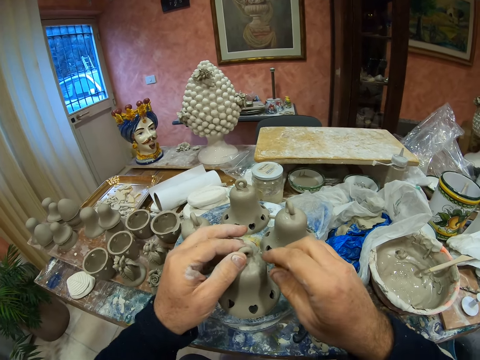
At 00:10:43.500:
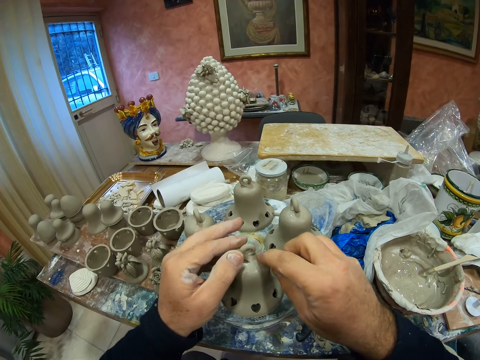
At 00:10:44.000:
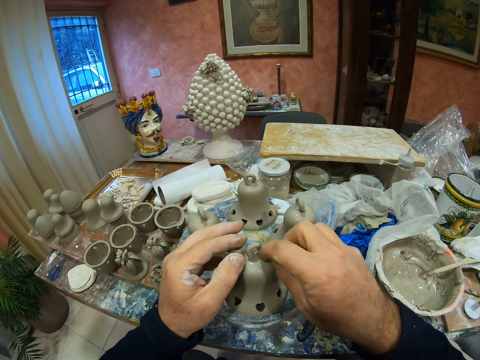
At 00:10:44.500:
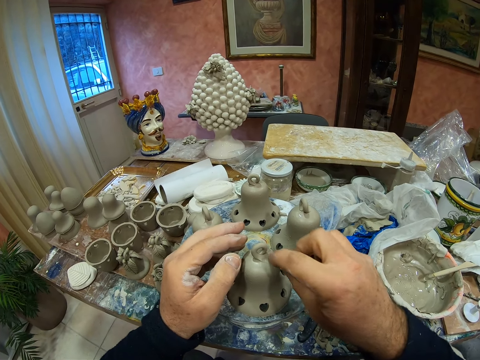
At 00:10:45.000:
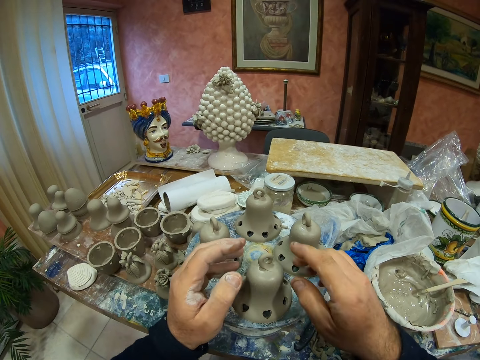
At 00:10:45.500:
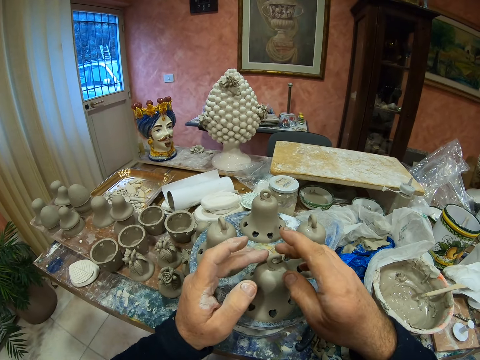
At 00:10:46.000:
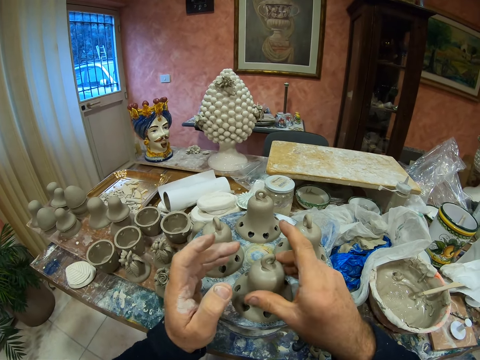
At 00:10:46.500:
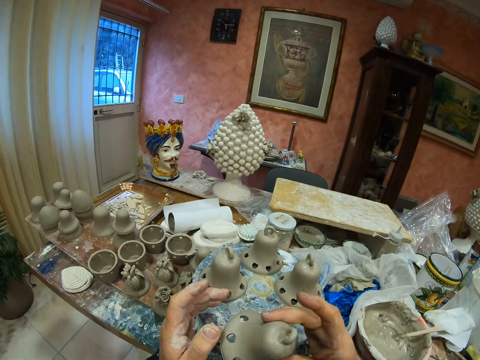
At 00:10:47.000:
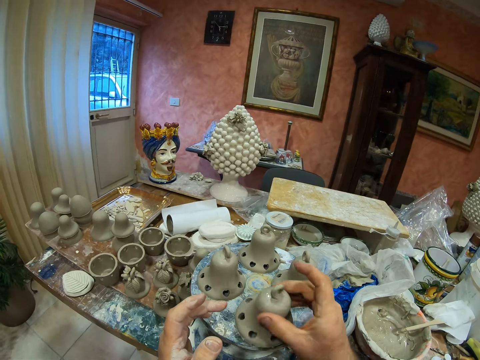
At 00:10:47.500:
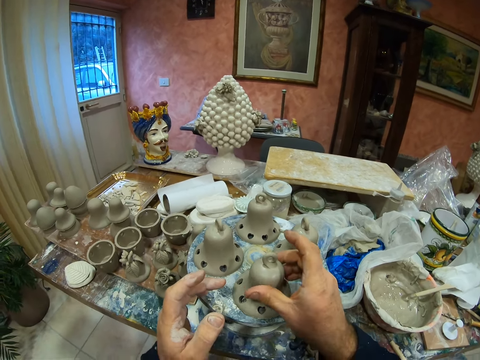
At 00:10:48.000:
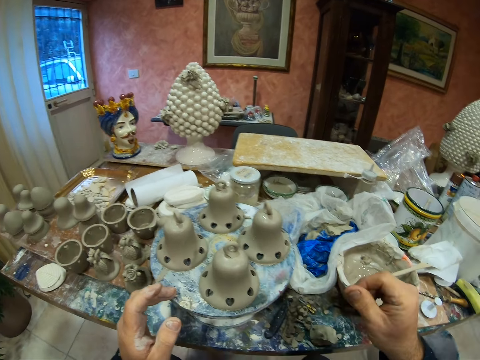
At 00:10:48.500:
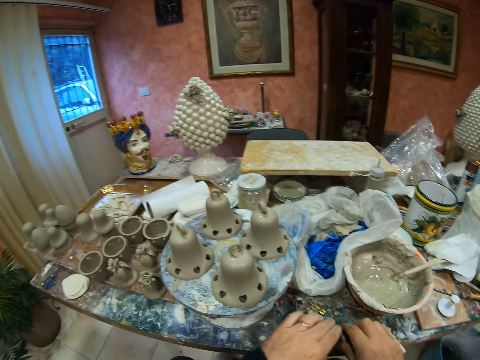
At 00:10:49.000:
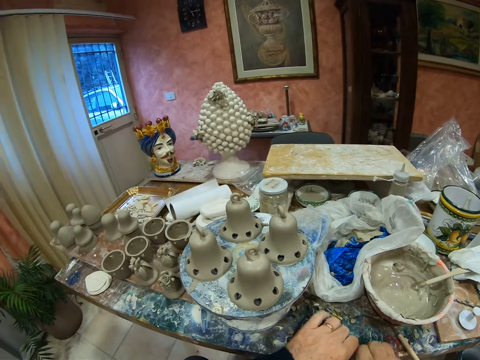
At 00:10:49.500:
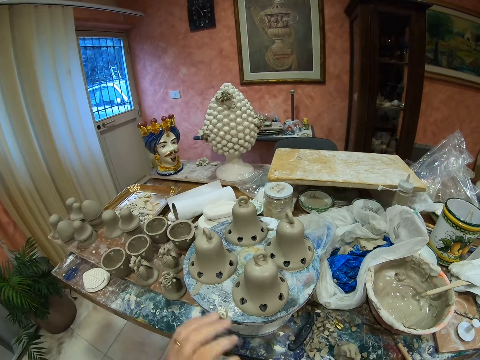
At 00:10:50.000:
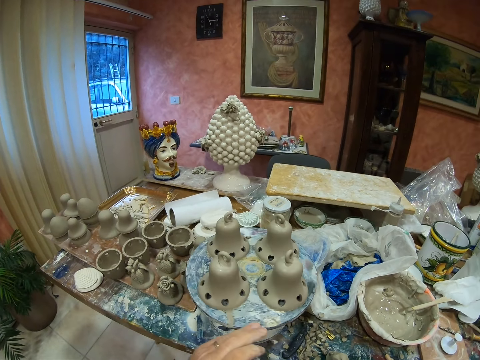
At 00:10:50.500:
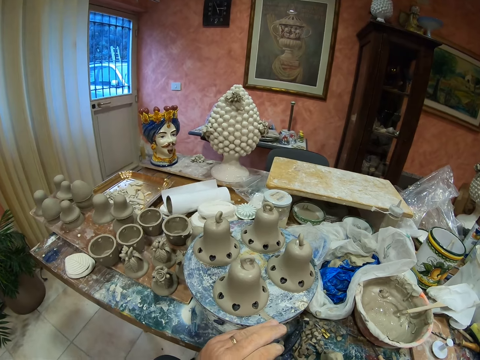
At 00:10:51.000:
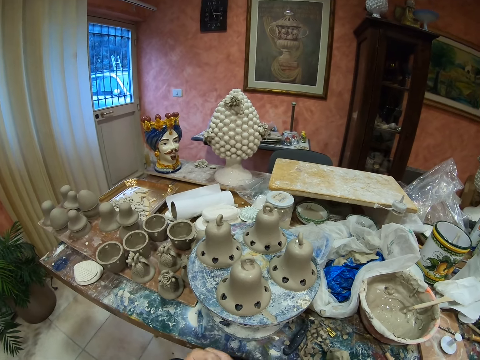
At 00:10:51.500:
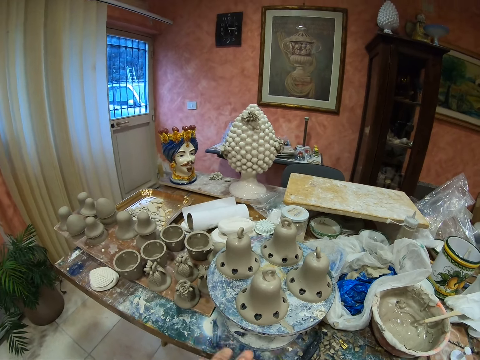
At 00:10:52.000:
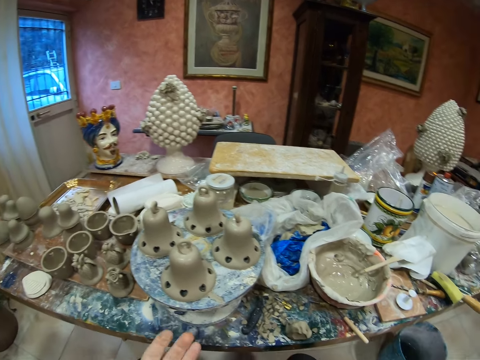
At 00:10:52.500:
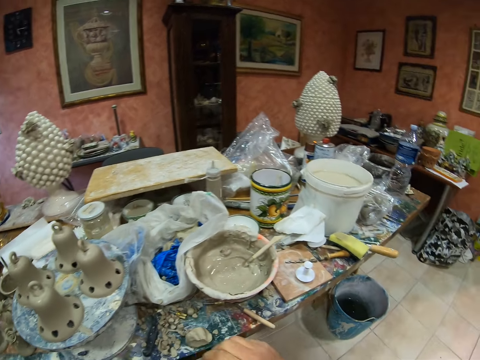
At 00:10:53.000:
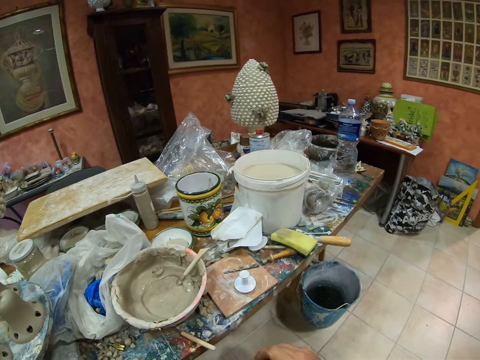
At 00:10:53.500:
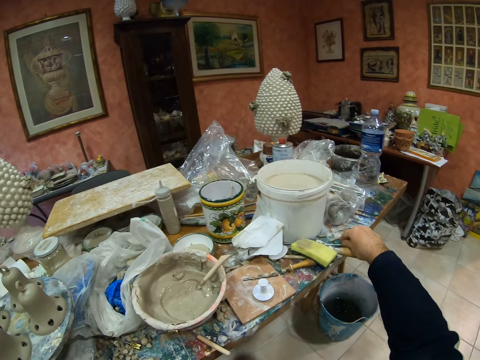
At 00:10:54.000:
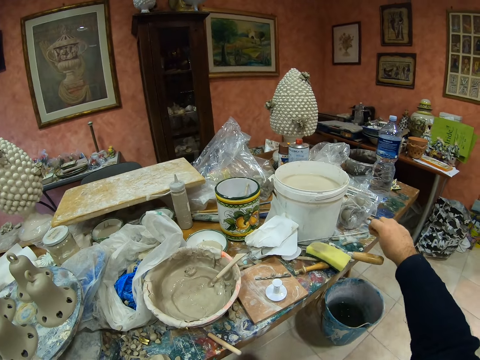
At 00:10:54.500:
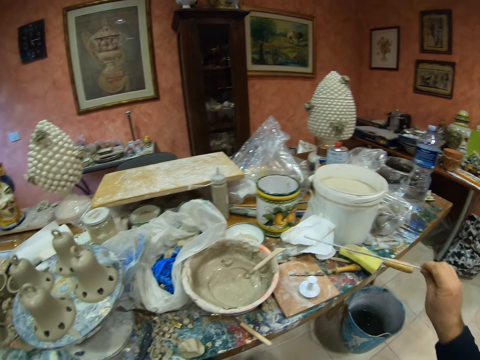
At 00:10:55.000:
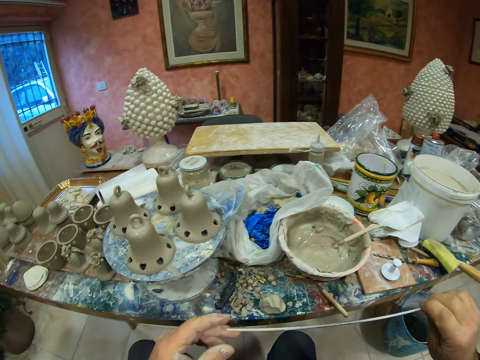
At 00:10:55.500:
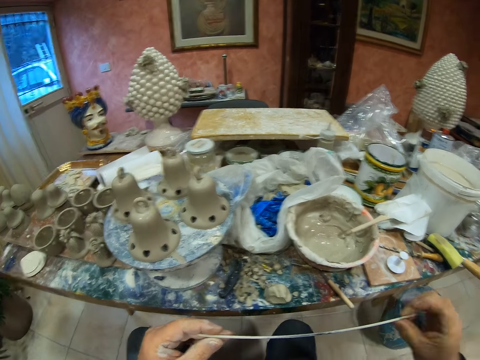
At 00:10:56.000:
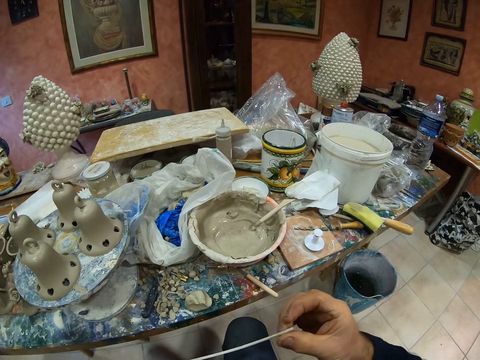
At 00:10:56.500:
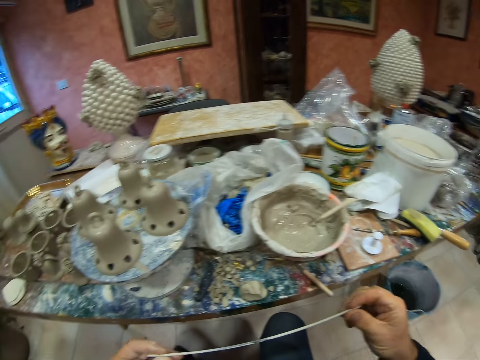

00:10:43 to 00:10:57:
The camera wearer picks up the vessel, puts the vessel down, picks up a clay, and spins the plate stand. They pick up a metal stick.

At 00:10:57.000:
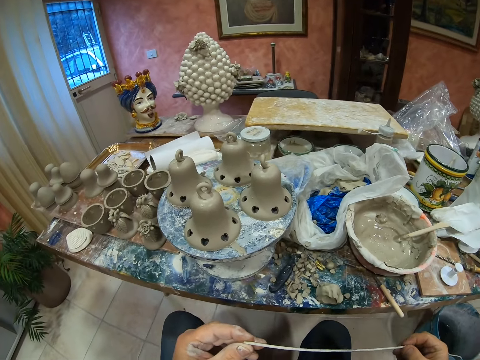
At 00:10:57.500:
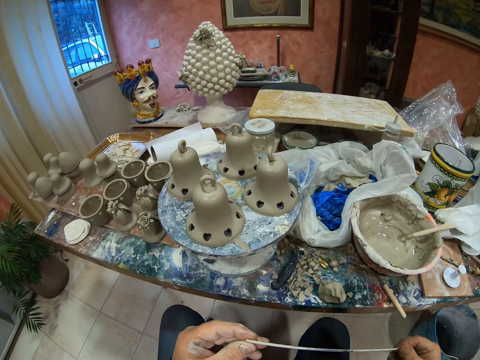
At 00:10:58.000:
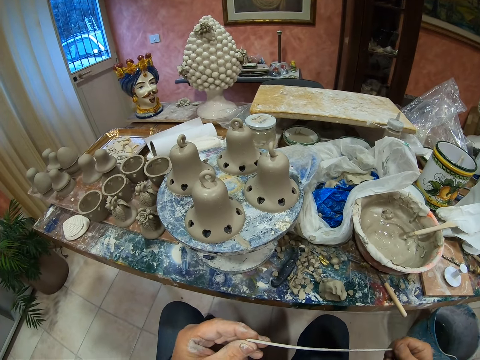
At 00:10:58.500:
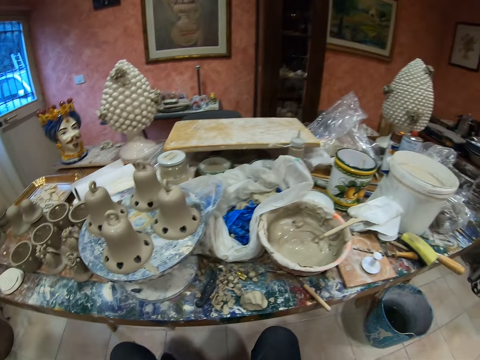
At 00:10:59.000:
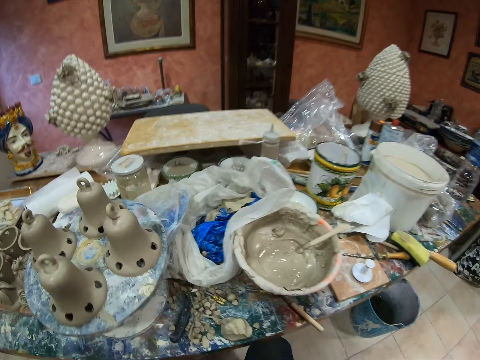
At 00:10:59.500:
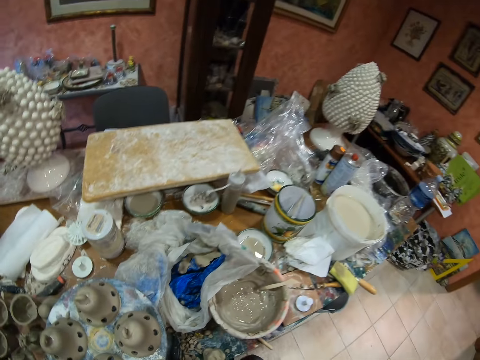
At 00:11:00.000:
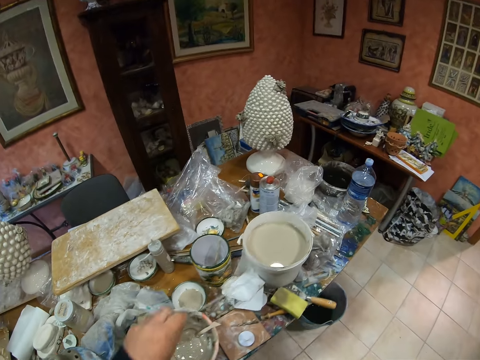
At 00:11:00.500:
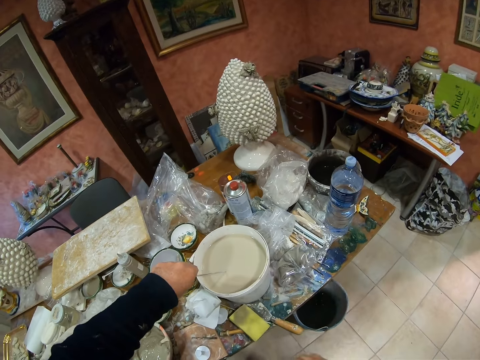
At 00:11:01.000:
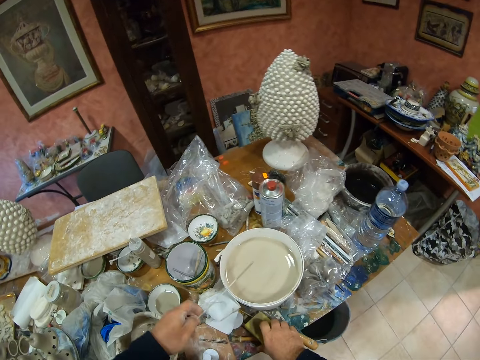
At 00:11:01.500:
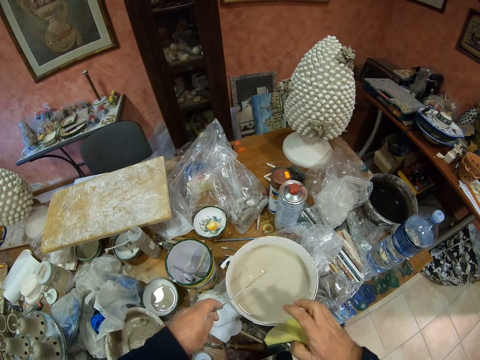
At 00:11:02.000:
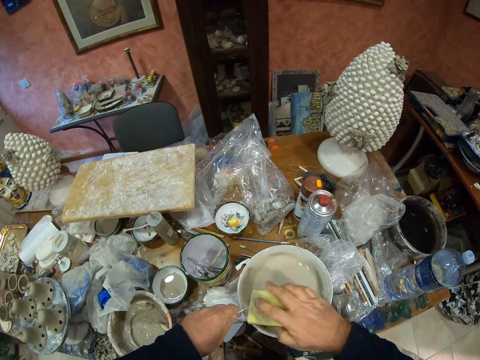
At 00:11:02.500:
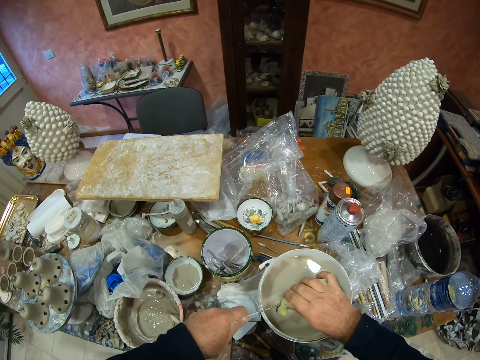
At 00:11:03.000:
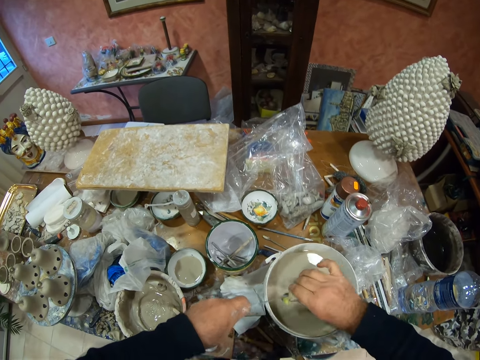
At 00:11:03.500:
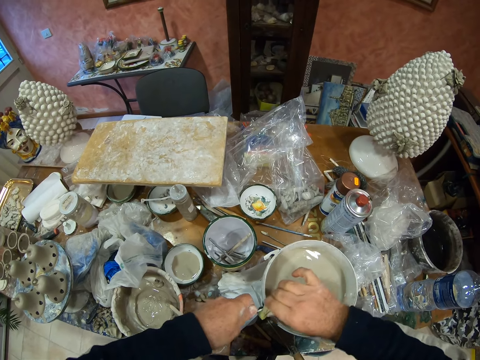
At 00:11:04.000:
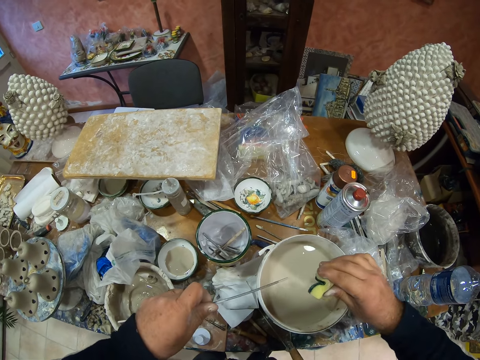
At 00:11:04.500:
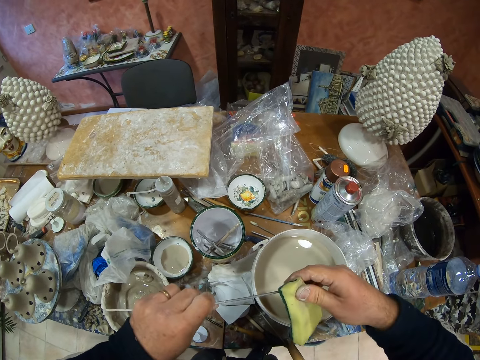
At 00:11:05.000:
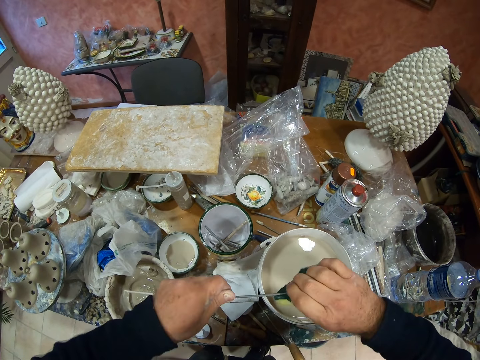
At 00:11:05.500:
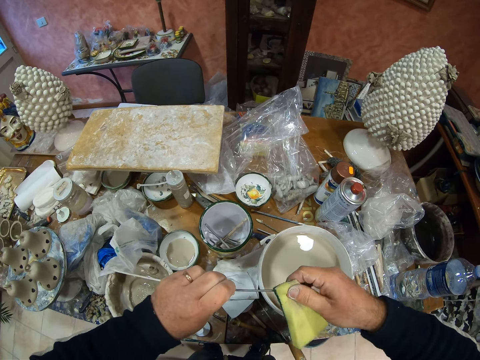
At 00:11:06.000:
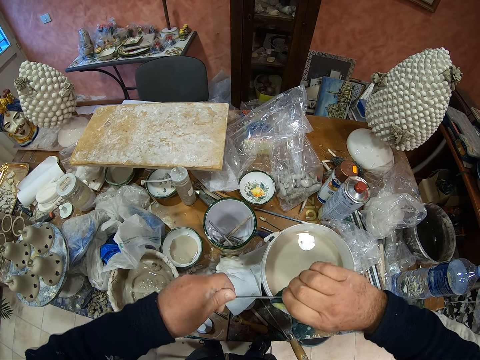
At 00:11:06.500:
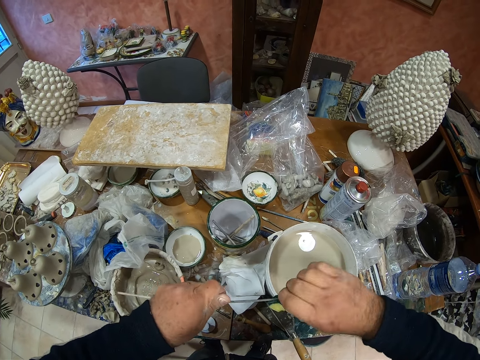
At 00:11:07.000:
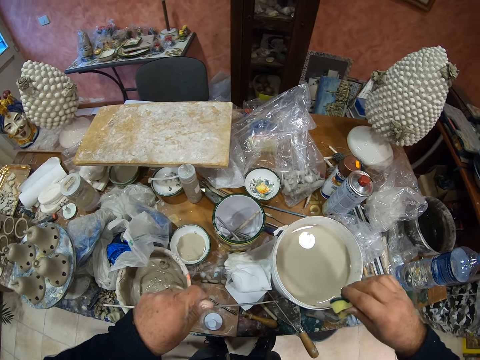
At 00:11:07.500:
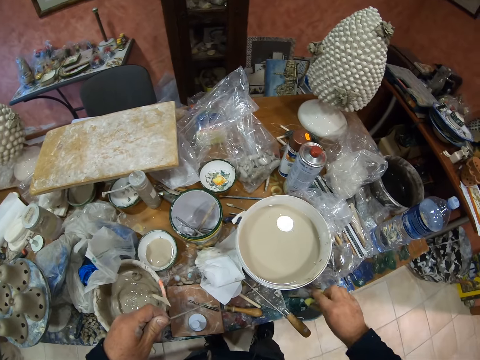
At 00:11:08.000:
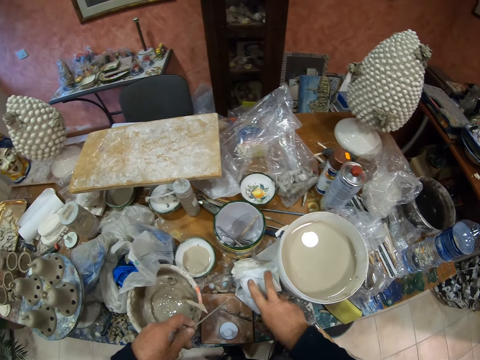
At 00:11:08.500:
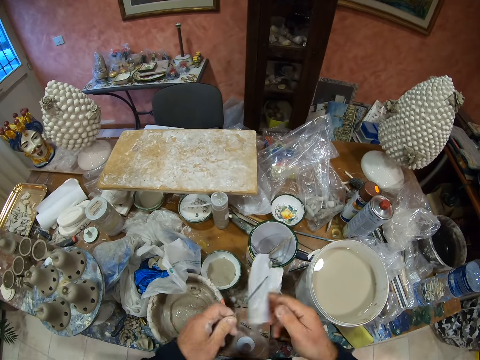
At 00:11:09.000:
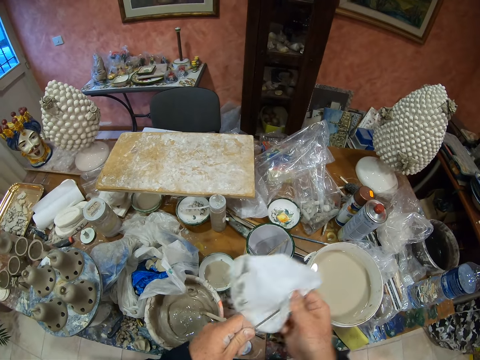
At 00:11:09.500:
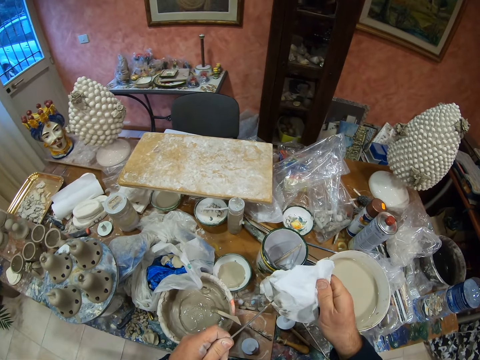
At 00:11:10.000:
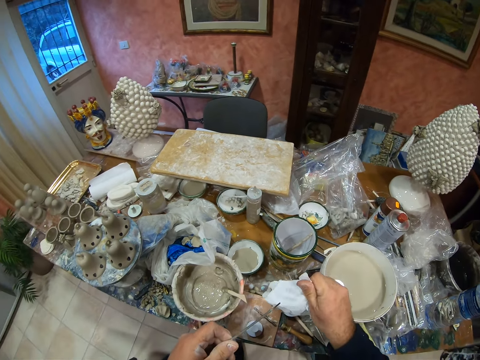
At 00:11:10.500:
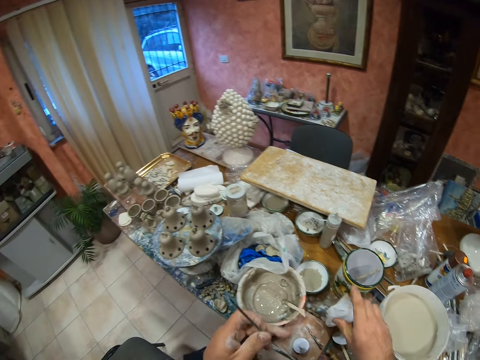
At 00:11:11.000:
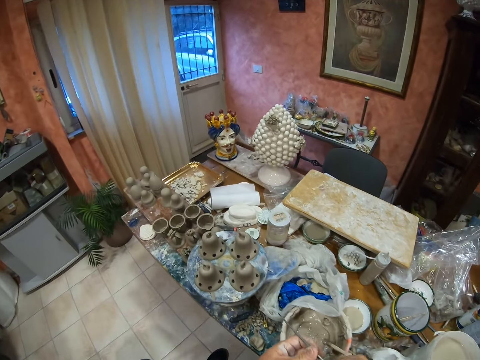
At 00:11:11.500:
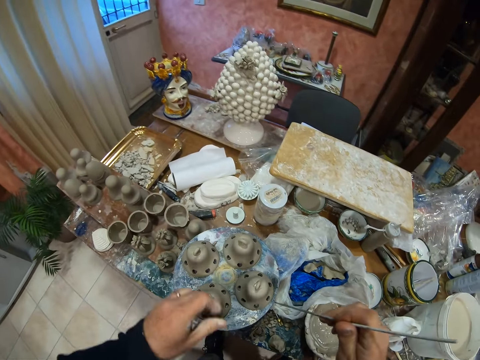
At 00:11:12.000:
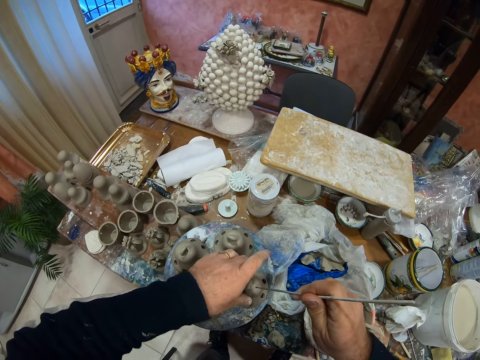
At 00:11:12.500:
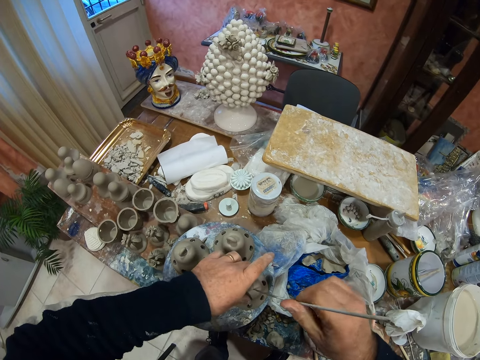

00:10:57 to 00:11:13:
The camera wearer dips the metal stick in the molding liquid. They pick up a sponge. They clean the metal stick with the sponge. They put the sponge on the table. They pick up a paper towel from the table. They wipe the metal stick with the paper towel. They put the paper towel on the table. They make the decoration holes on the pottery clay molds with the metal stick.
